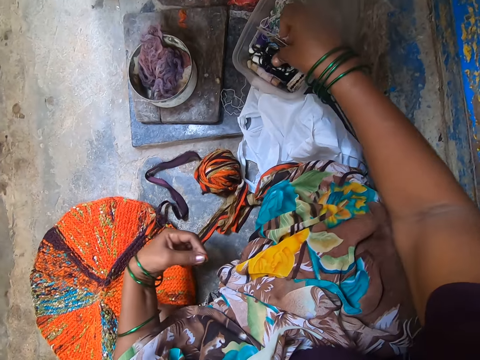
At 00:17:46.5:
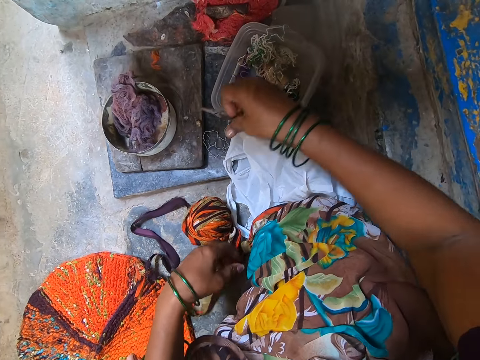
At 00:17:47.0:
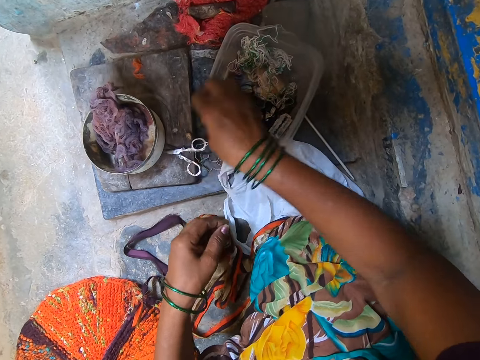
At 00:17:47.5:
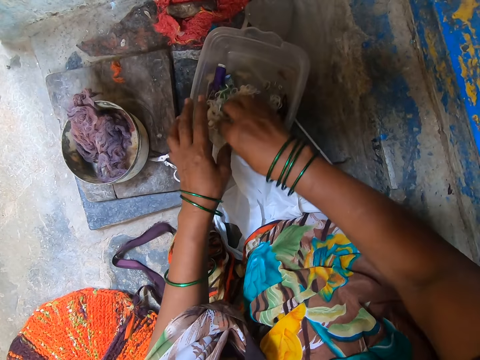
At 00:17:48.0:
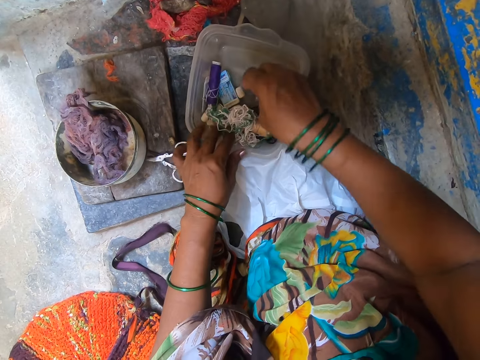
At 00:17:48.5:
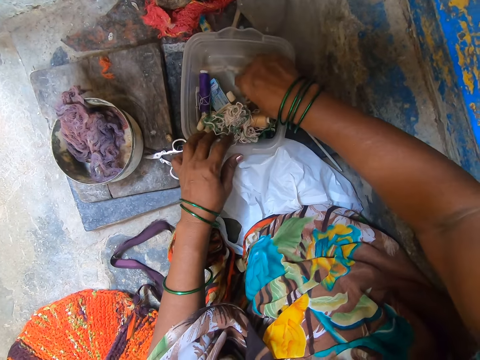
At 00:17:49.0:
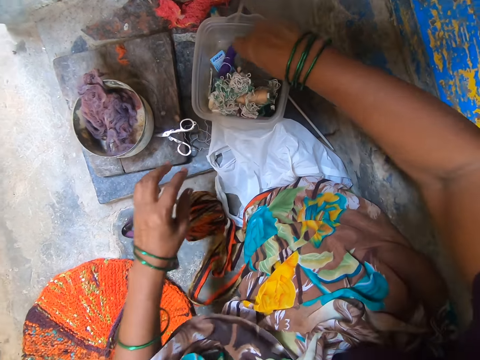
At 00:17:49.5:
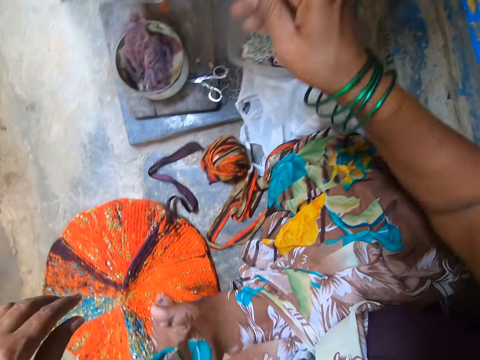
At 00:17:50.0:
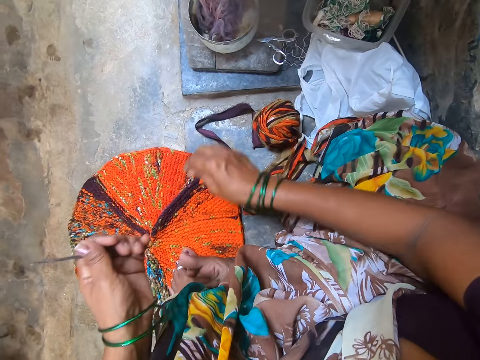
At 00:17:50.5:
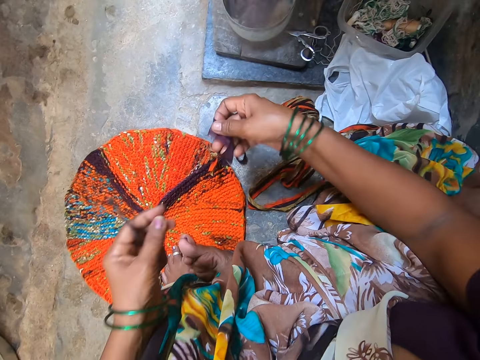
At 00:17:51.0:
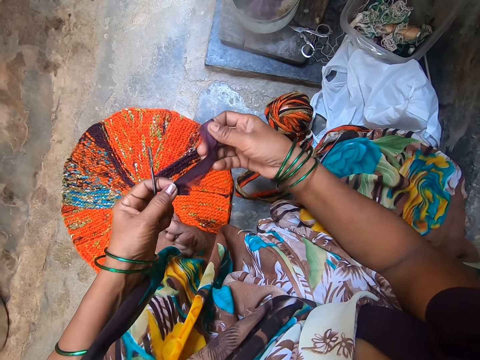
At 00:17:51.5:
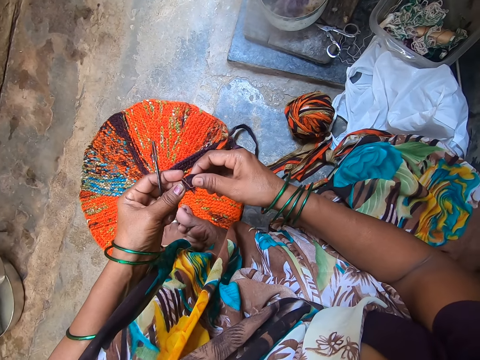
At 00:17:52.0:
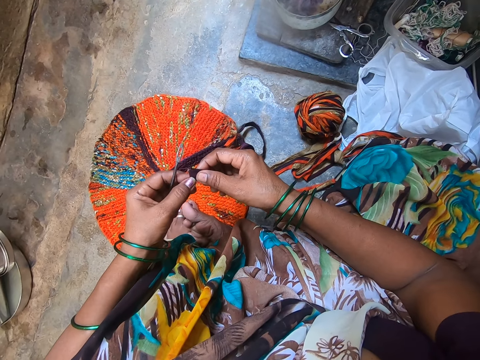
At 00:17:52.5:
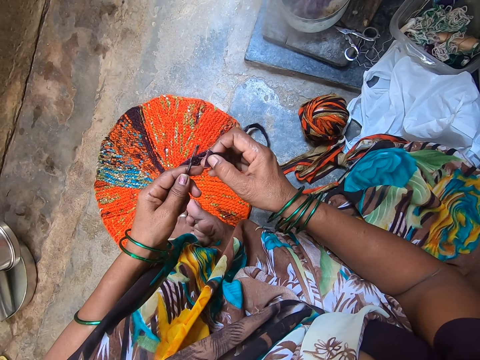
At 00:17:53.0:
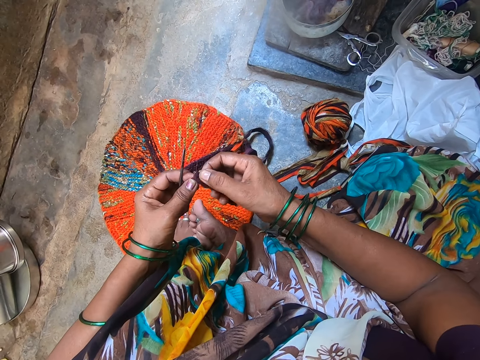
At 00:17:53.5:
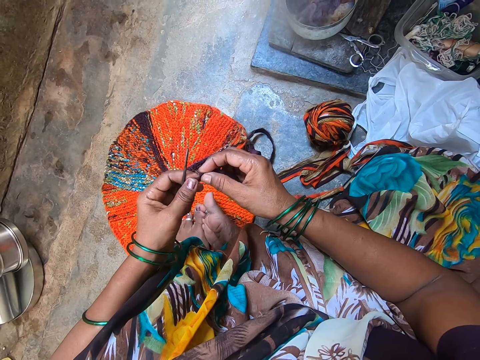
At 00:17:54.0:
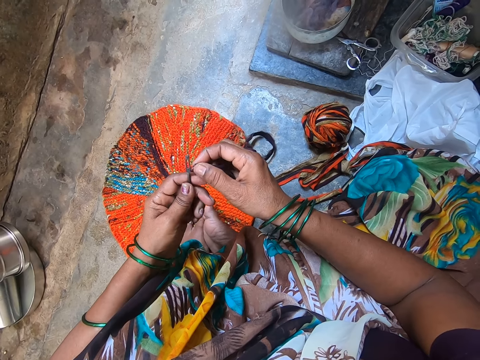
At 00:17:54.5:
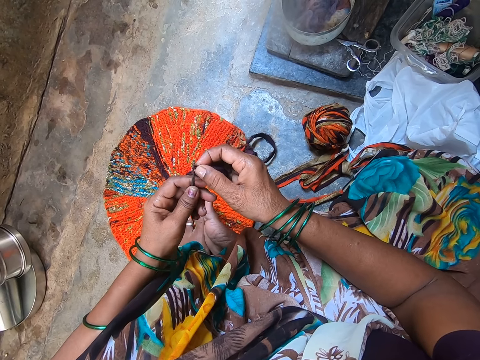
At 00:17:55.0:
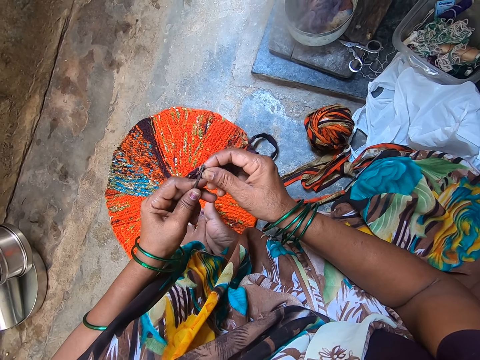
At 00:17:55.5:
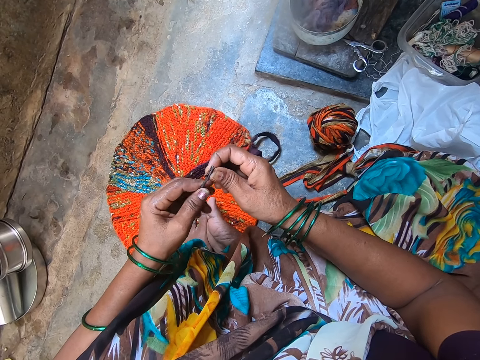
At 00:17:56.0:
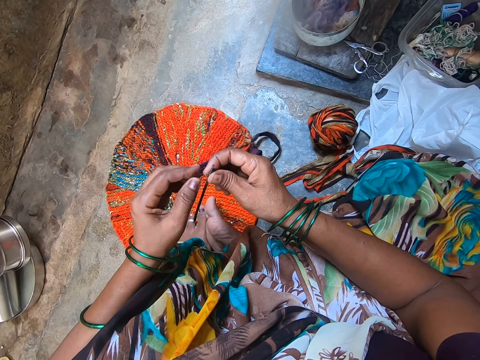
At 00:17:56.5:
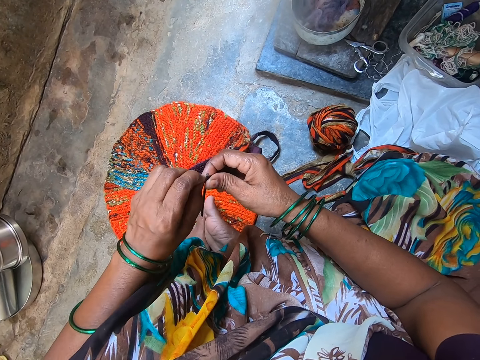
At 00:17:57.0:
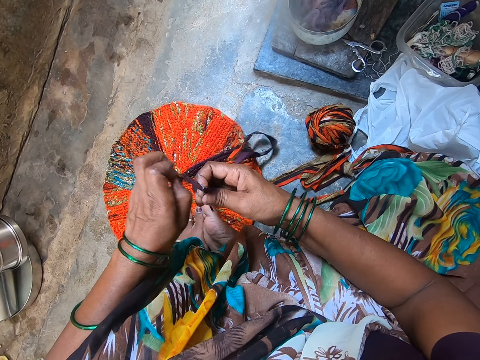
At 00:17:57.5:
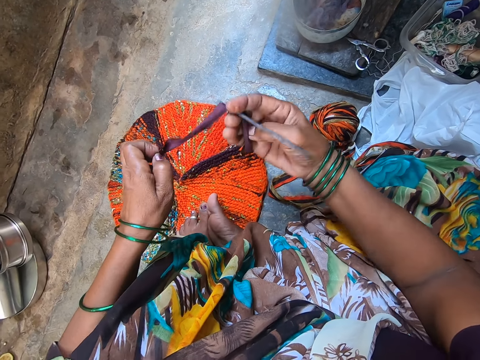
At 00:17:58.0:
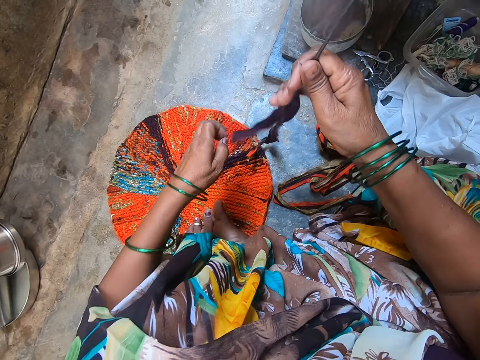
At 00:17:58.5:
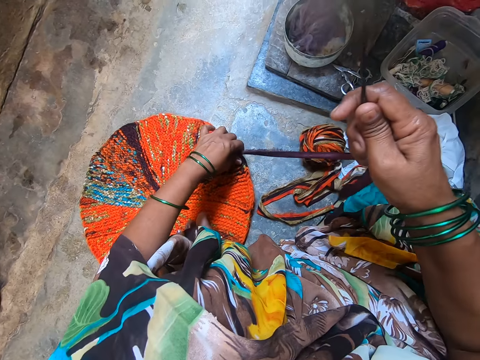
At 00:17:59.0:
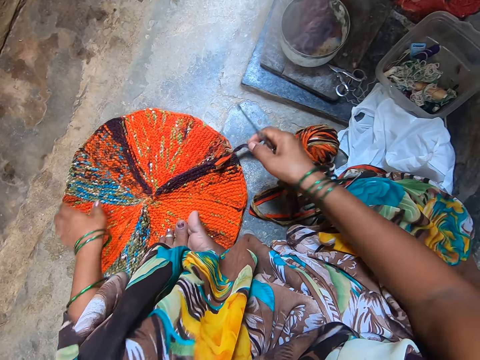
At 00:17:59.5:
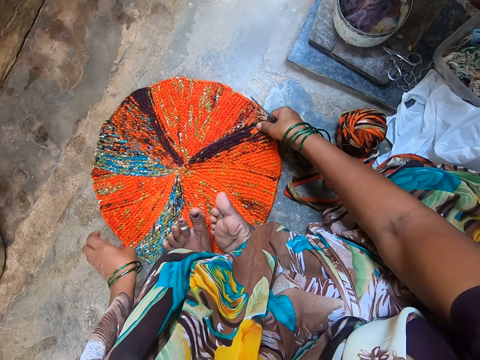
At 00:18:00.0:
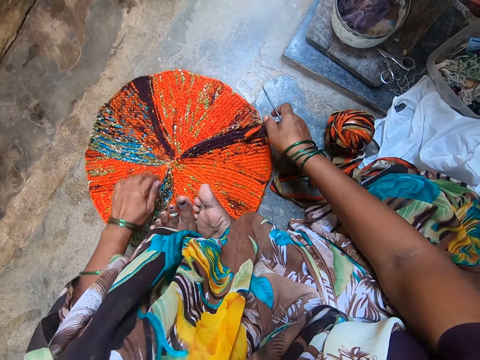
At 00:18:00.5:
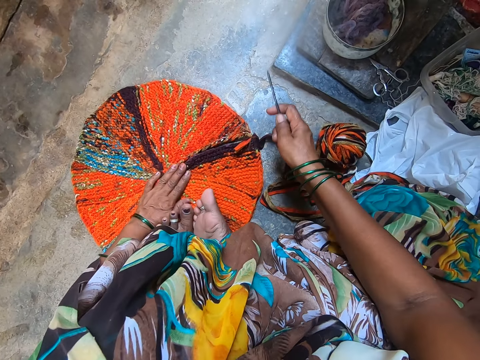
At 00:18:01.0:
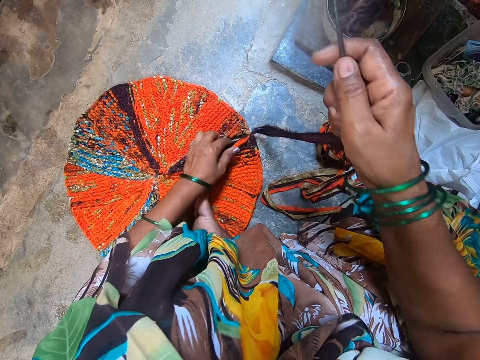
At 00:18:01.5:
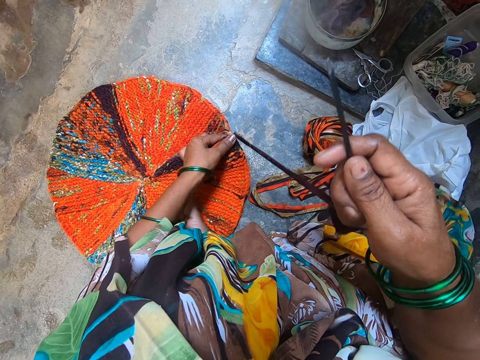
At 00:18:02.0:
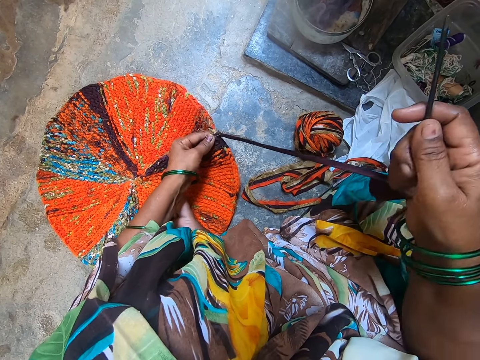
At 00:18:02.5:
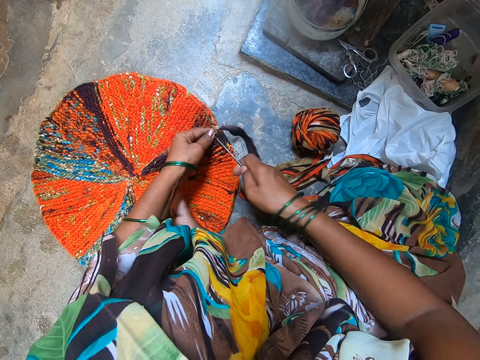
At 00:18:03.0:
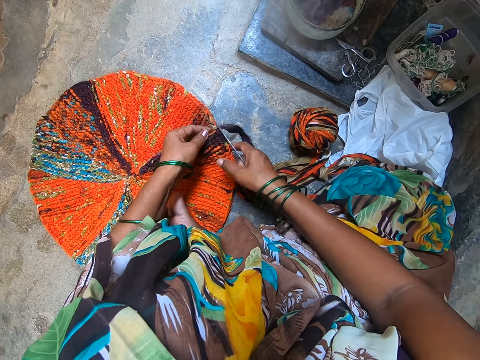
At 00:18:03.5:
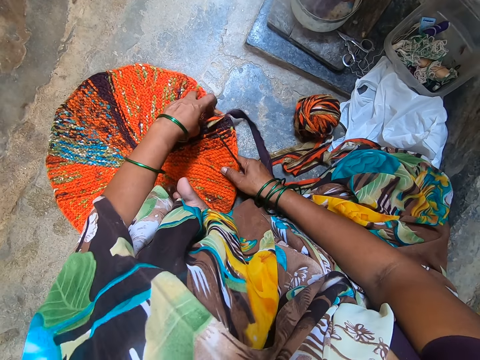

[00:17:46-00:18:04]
The camera wearer places her right hand into a sewing kit or container on the floor. She drops the scissors on the floor. She inspects the container. She searches through the sewing kit with her right hand. She picks up a needle from the sewing kit with her right hand and passes the needle from her right hand to her left hand. She picks up yarn from the floor with her right hand. She inspects the yarn. She threads the needle with the yarn. She pulls the yarn. She inspects the knit fabric or cloth. She touches the knit fabric on the floor with her left hand and moves the knit fabric on the floor. She stares at the cloth.

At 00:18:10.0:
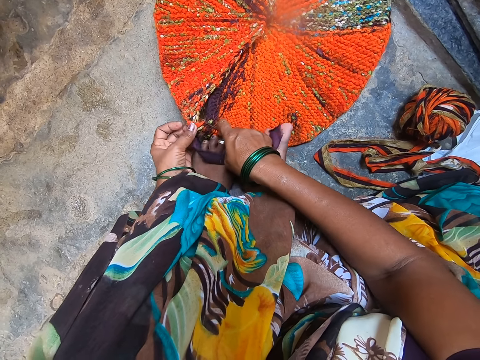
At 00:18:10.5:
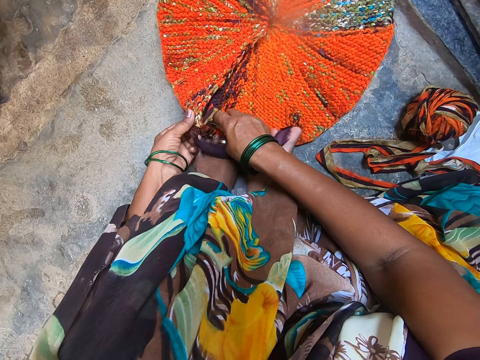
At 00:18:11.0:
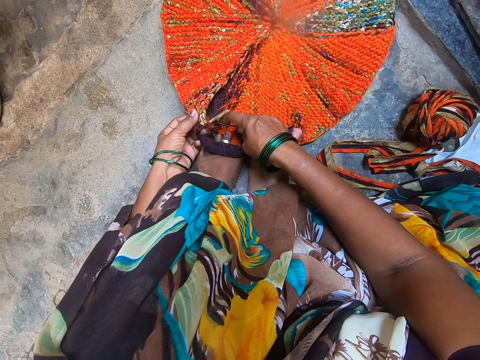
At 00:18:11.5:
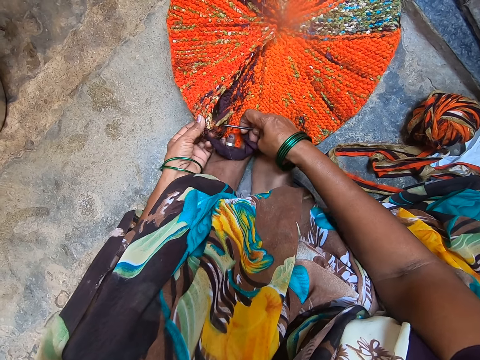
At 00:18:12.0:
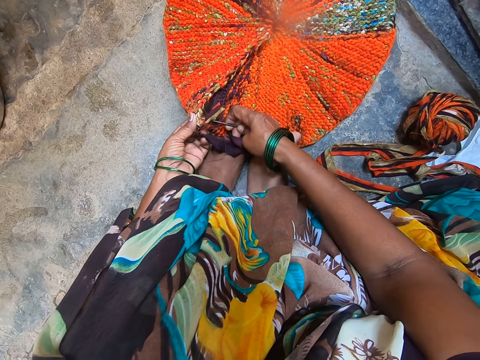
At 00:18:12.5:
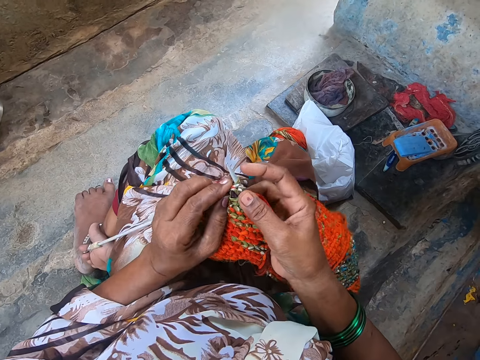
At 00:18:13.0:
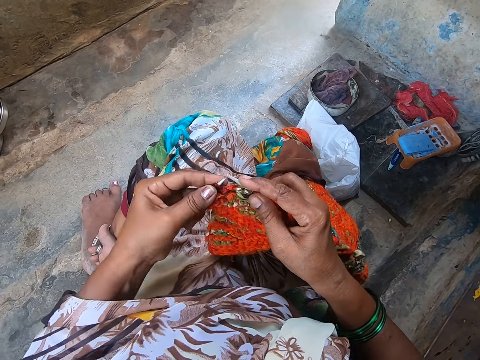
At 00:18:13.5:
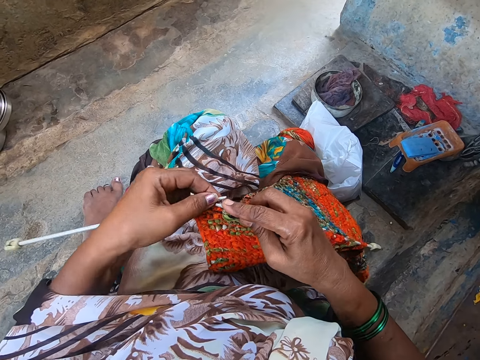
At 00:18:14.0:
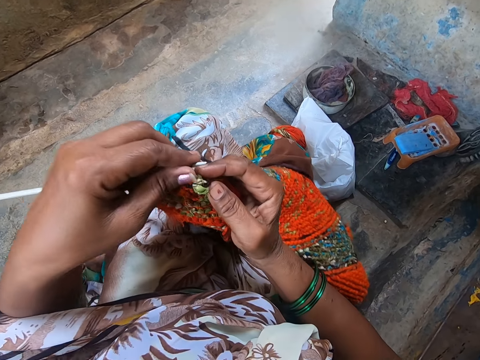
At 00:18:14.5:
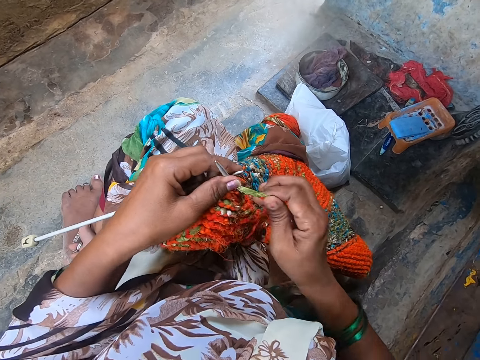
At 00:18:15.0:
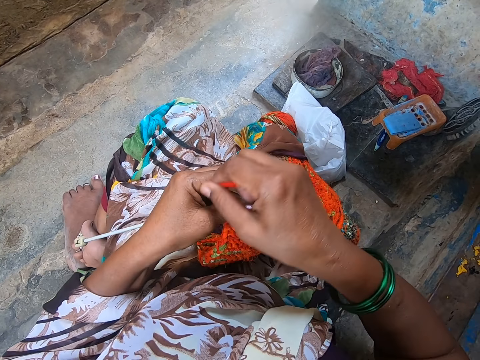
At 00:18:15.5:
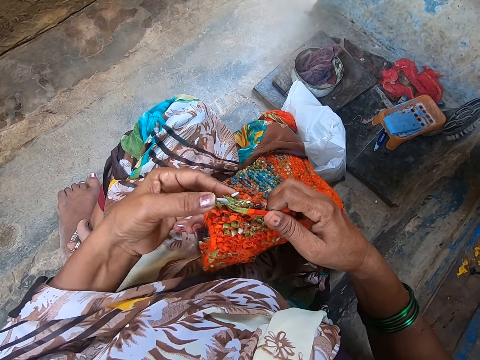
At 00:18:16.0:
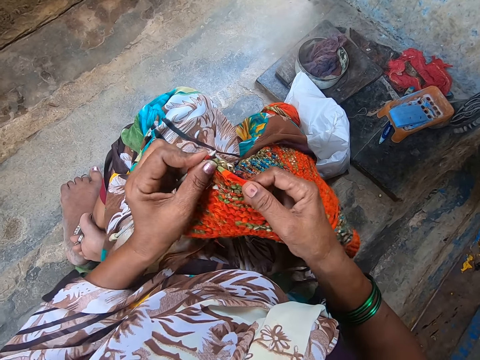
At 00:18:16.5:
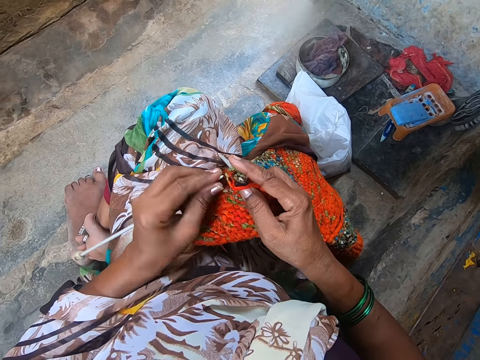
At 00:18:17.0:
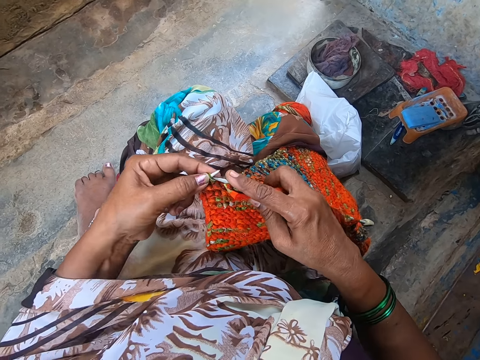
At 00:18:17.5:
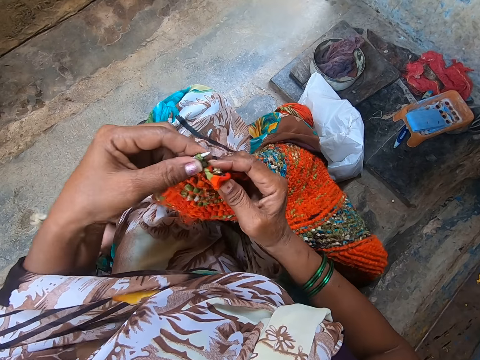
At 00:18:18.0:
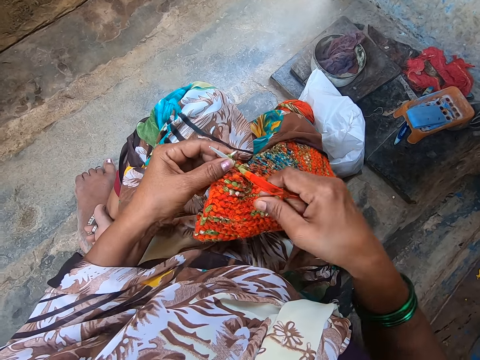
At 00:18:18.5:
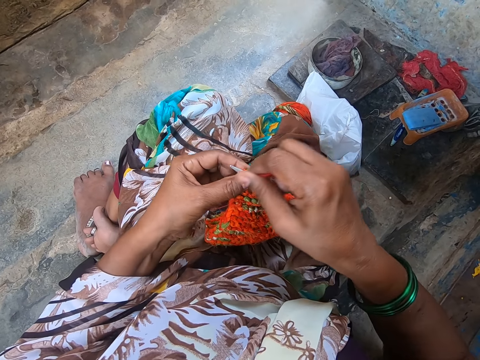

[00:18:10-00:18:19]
The camera wearer sews the cloth. They knit fabric with yarn and the knitting needles.
